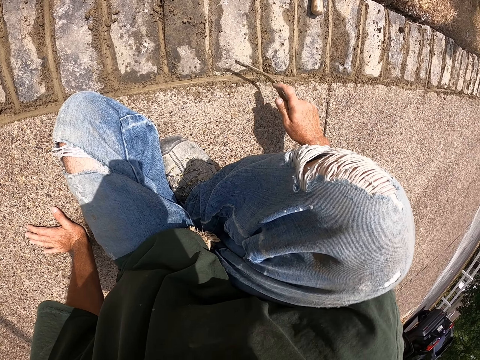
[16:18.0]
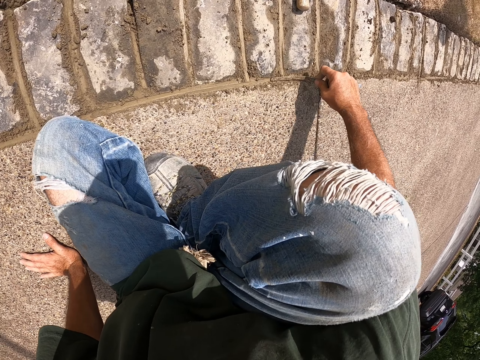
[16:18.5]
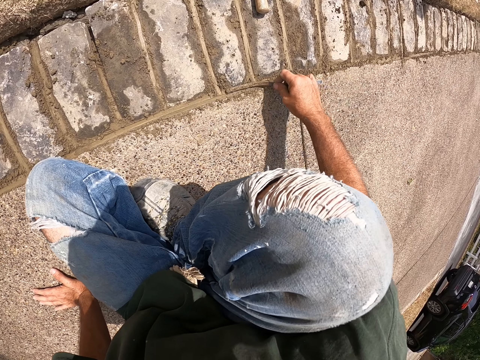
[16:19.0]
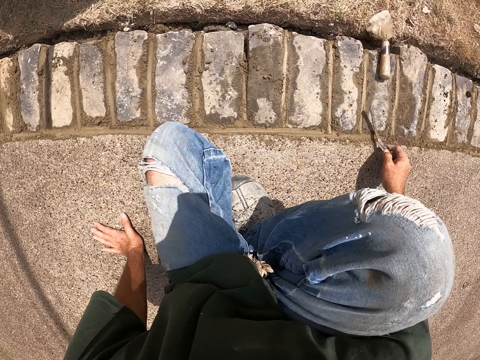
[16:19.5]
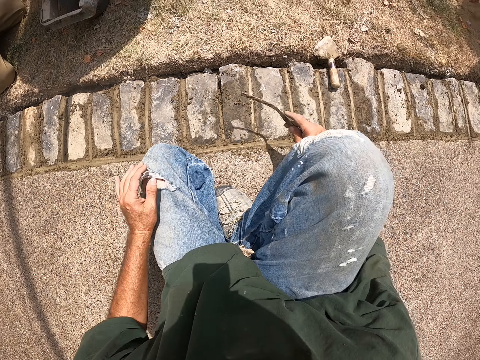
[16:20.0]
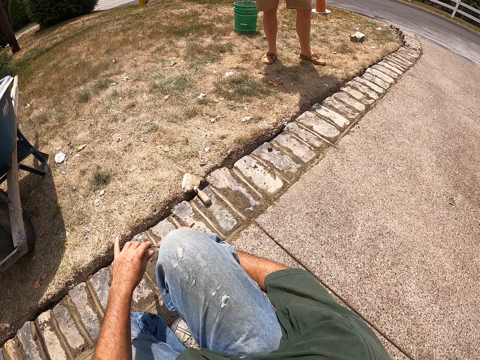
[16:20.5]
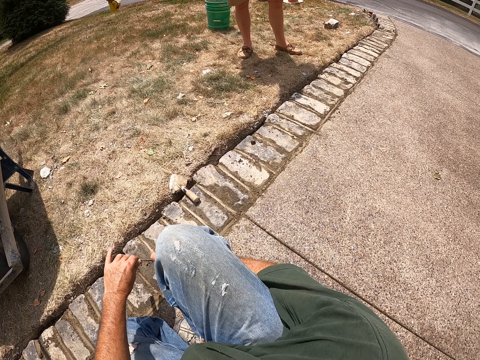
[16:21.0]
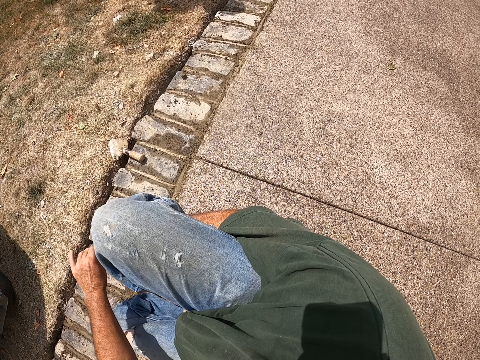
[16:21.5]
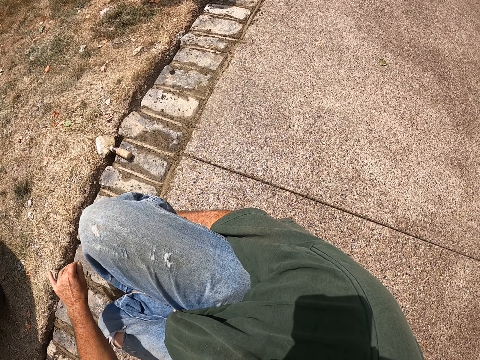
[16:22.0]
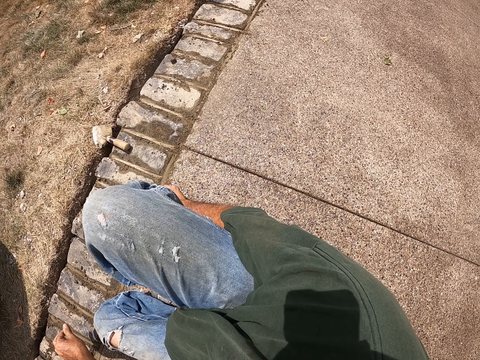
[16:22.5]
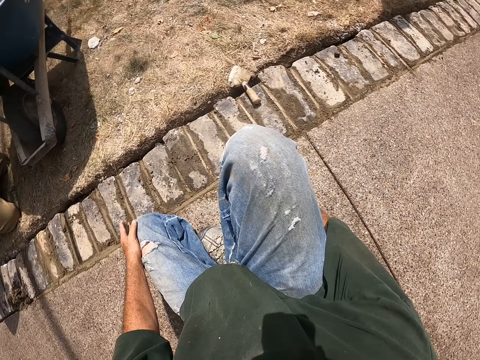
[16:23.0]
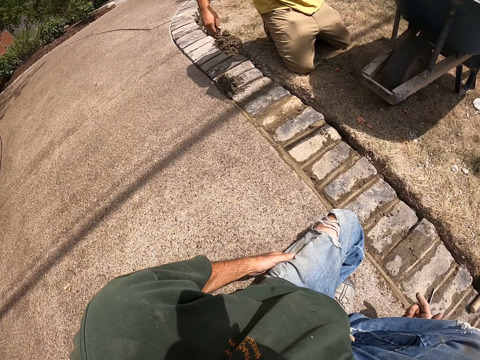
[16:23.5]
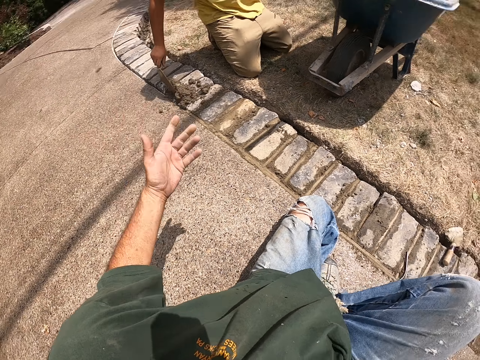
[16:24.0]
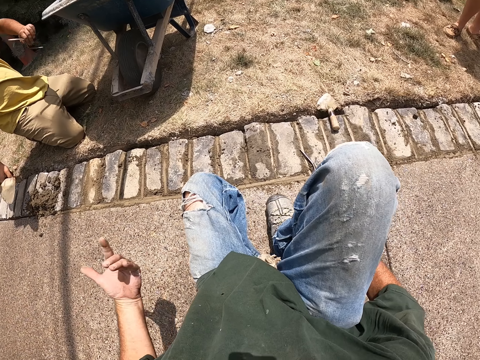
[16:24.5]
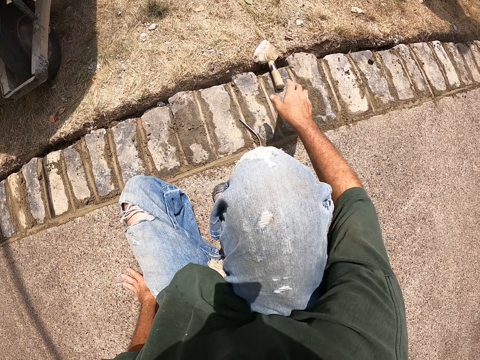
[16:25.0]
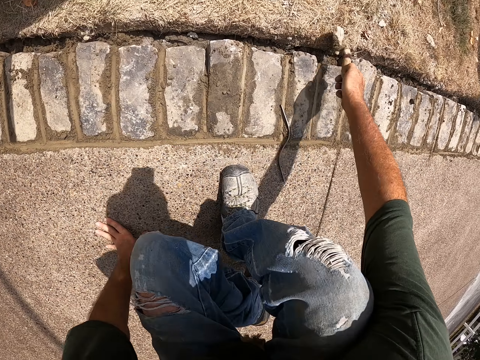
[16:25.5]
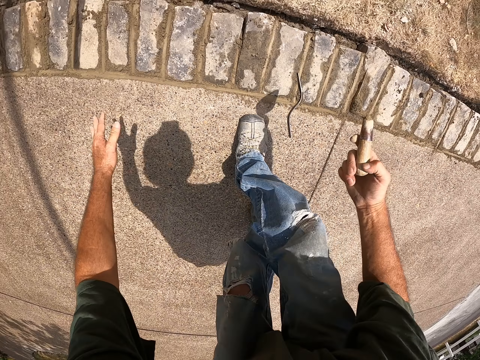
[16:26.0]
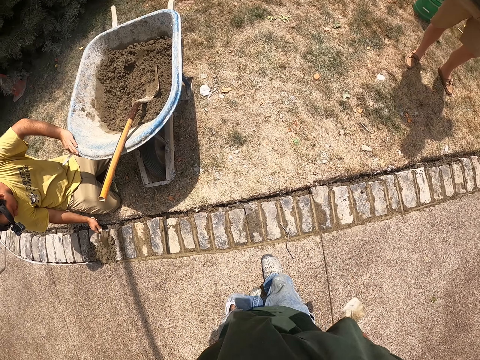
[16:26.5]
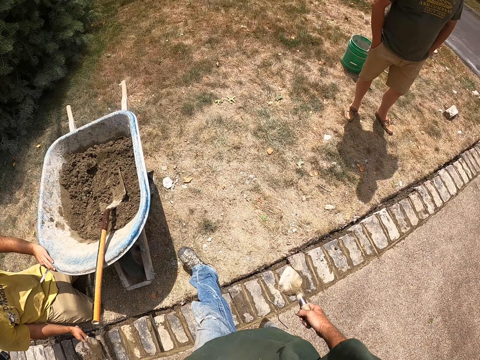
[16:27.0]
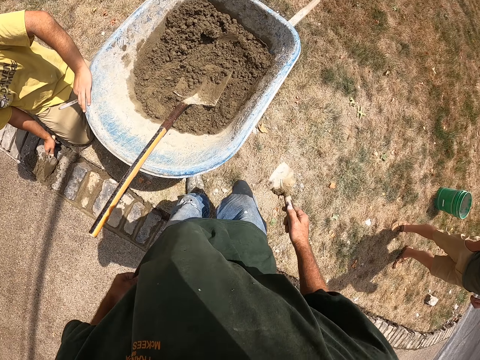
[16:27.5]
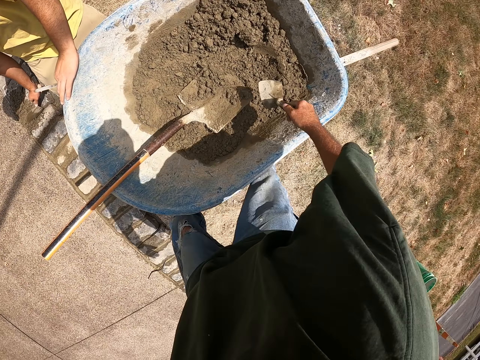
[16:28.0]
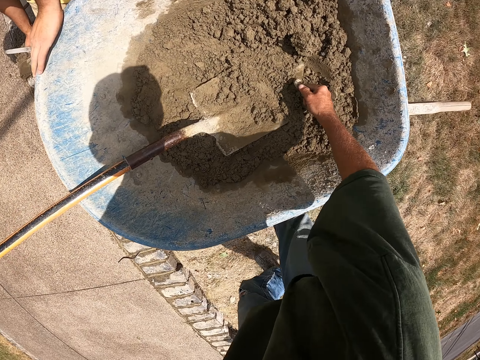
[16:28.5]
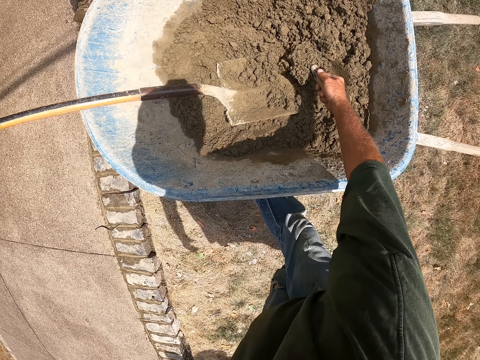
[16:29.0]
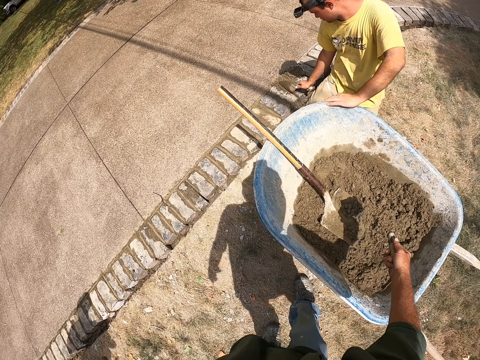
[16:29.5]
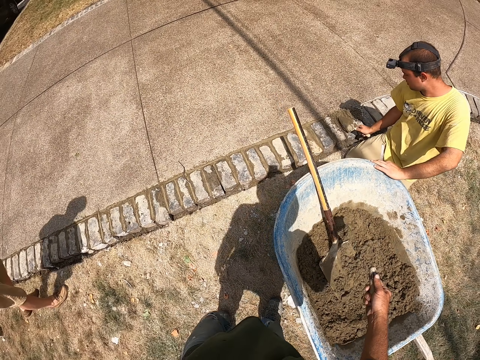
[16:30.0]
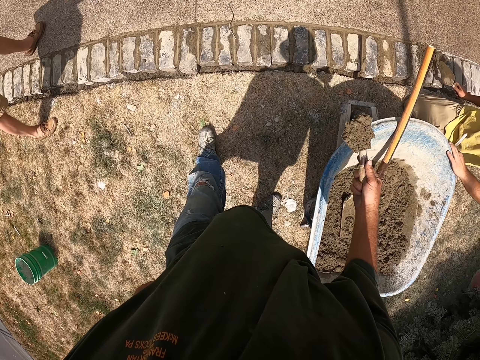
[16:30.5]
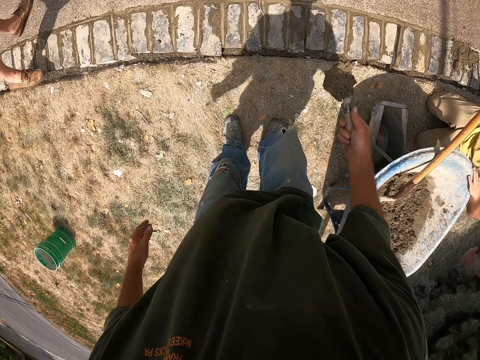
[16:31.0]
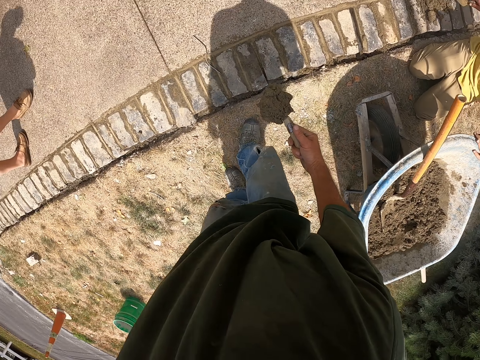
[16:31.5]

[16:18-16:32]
The camera wearer pulls his hand off the floor. He pulls the joint filler off the cement. He clears the joint filler with his hand. He removes cement from the rod. He holds his leg. A man kneels on the grass. The man puts cement on the bricks. The camera wearer gestures his left hand. He gestures his hand again. He holds the floor. He picks up a mason trowel from the floor. He stands up. Another man stands on the grass. The camera wearer steps over the grass. The first man holds the wheelbarrow. The camera wearer stands on the grass. He picks cement with the mason trowel from the wheelbarrow. He lifts the mason trowel off the cement. The other man steps over the bricks. The camera wearer walks on the grass.

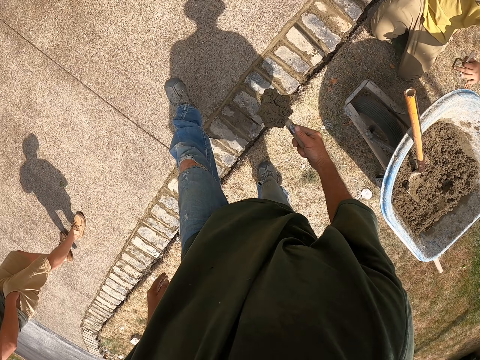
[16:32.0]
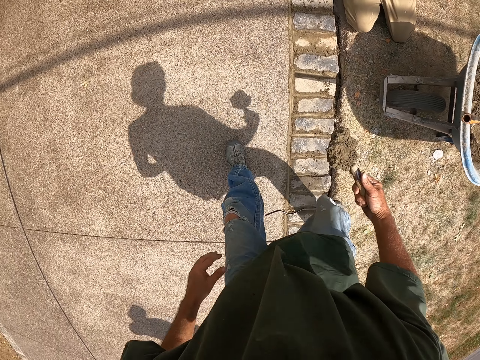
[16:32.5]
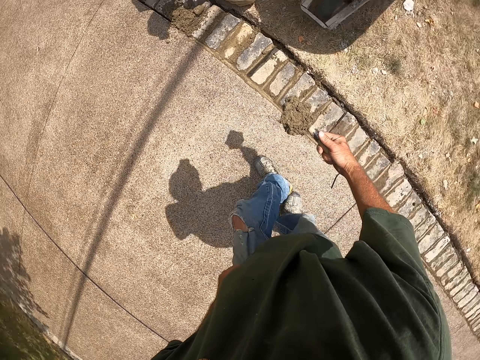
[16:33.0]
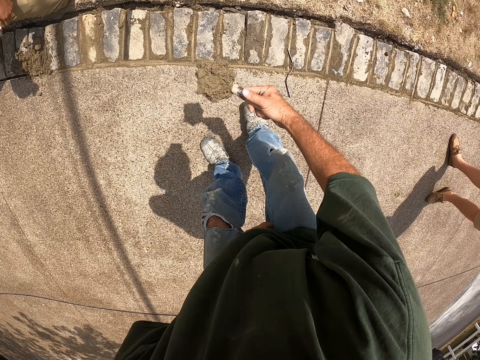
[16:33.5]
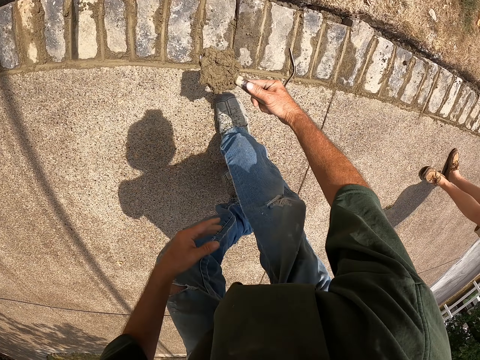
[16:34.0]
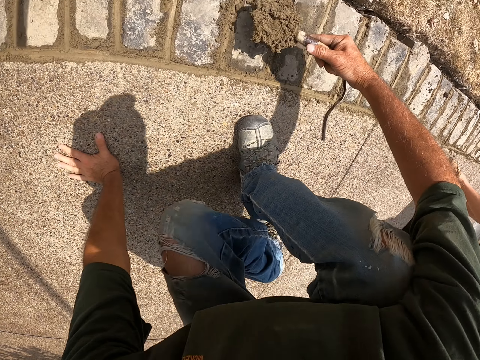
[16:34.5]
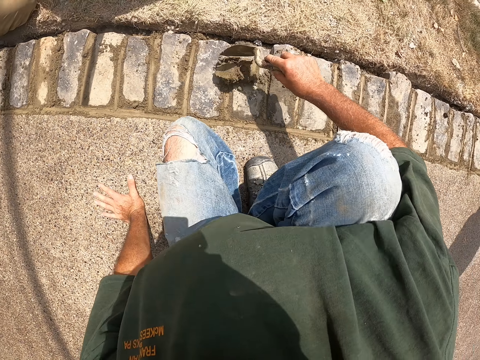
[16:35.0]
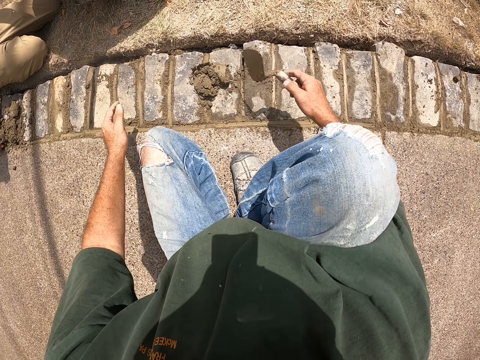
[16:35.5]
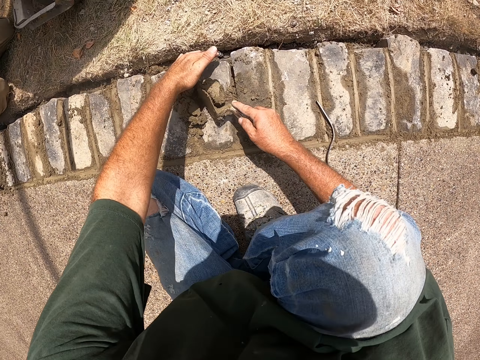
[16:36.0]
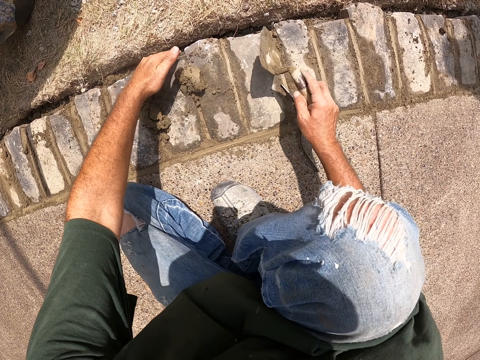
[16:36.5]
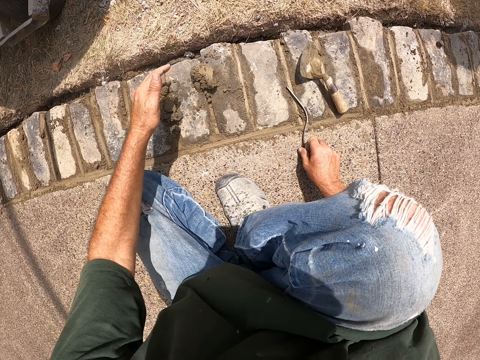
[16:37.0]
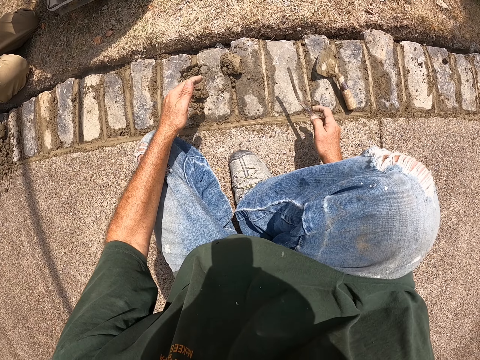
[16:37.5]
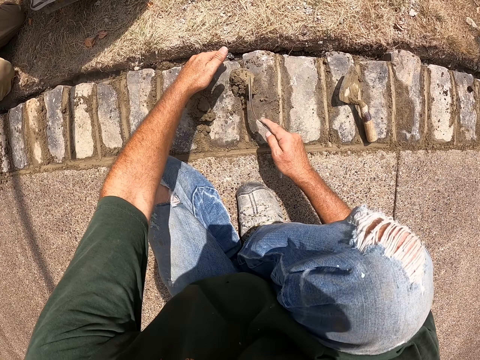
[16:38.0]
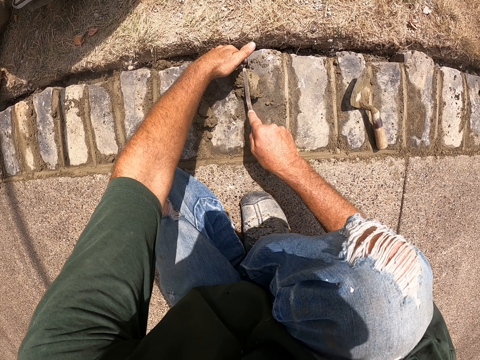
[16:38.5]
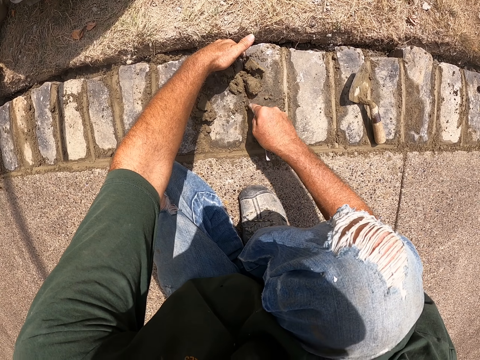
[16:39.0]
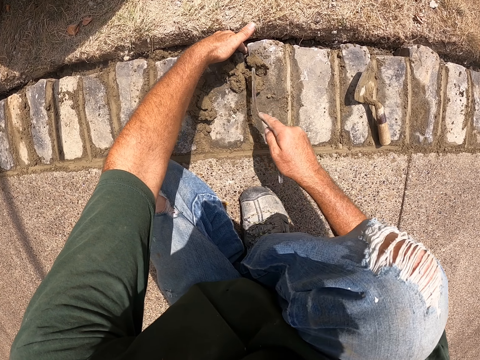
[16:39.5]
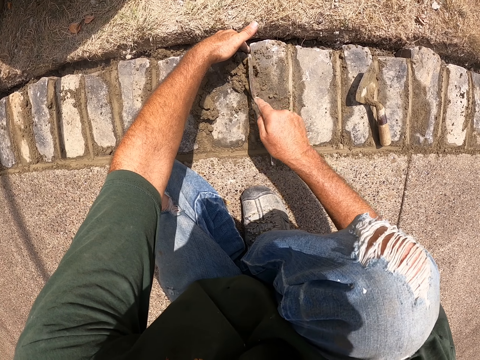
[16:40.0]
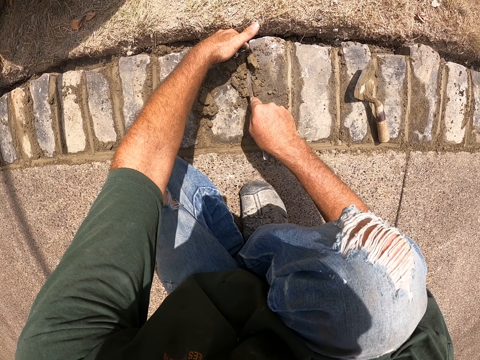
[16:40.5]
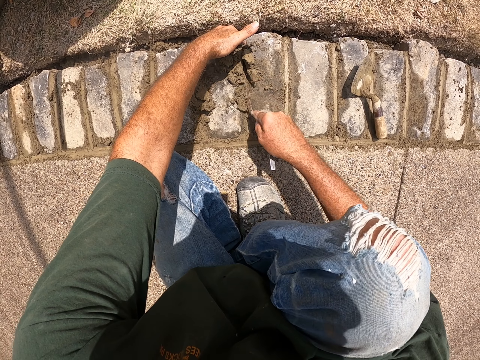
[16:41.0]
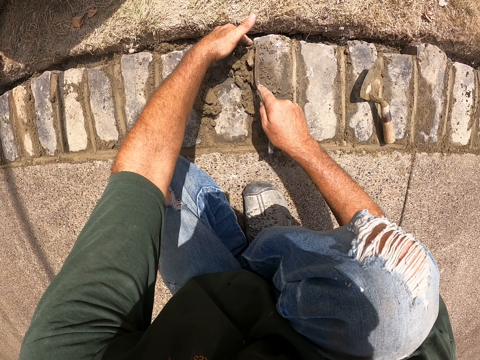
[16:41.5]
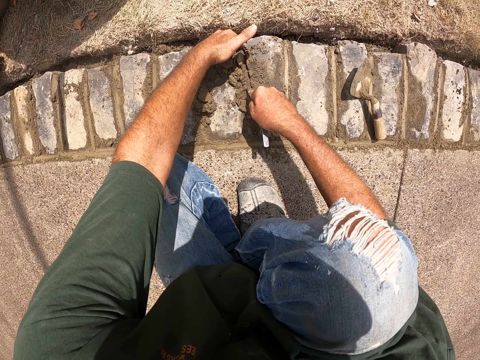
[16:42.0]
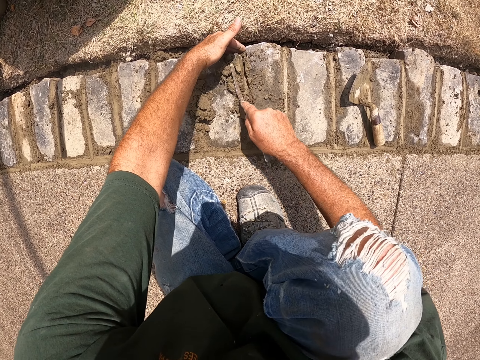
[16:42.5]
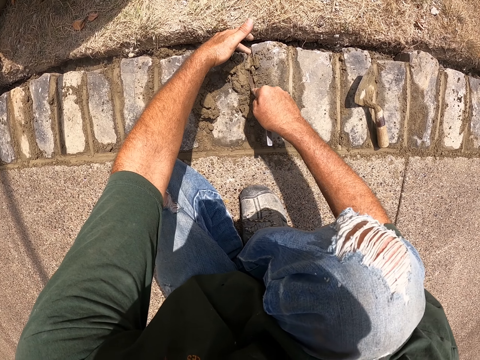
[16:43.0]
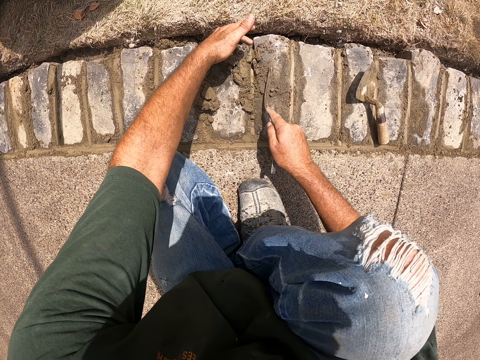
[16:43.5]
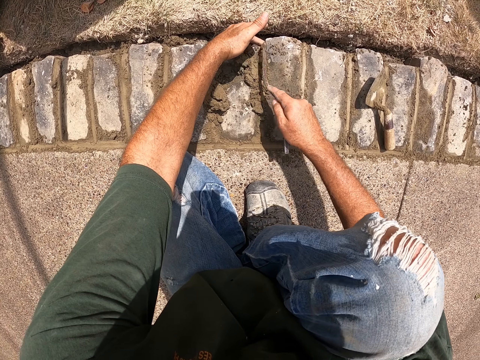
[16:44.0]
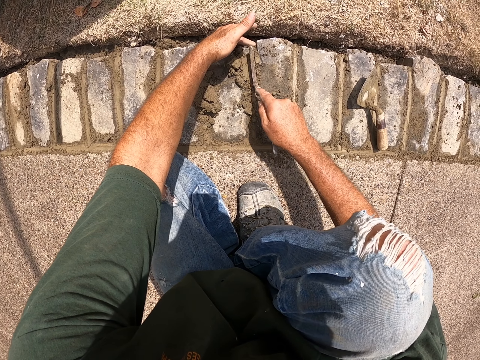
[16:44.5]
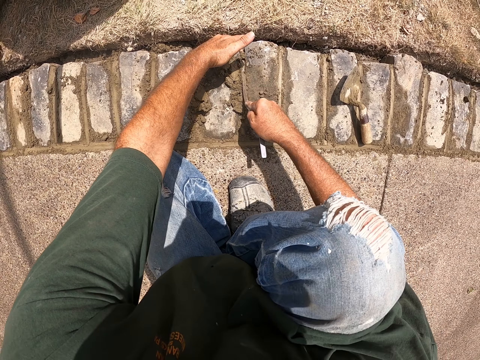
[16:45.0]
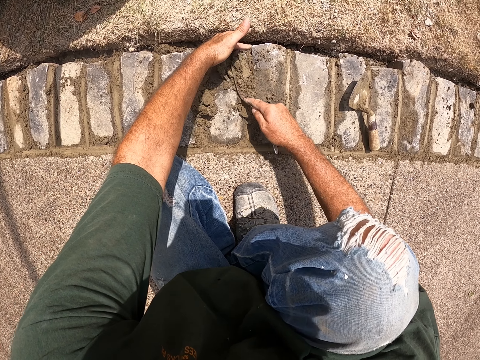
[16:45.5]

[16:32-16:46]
The camera wearer steps over the bricks. A man stands on the path. The camera wearer sits on the path. He puts cement on the bricks. He pulls his hand off the floor. He spreads cement with the mason trowel. He holds the brick with the left hand. He puts the mason trowel on the brick. He picks up a joint filler from the floor. He pulls his hand off the brick. He cements the bricks with the joint filler. He holds the brick. He spreads cement on the floor.
